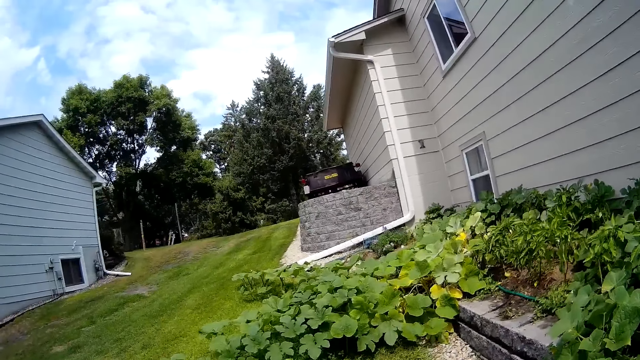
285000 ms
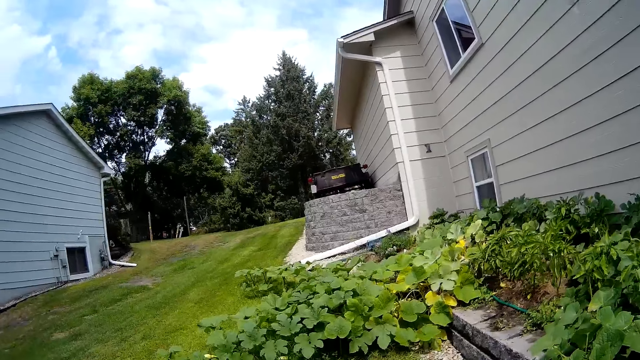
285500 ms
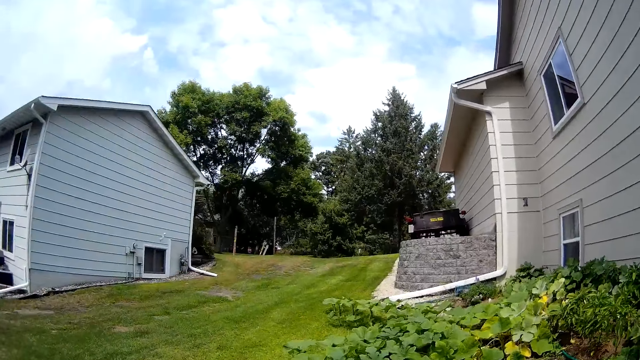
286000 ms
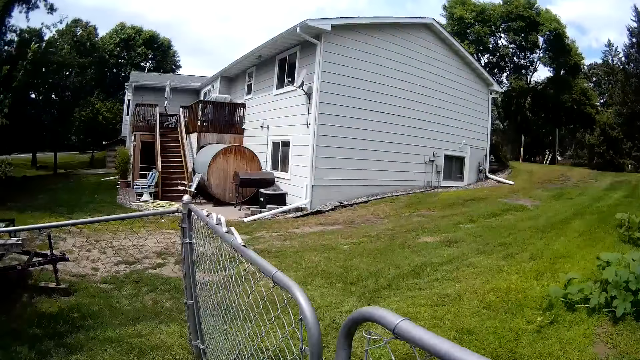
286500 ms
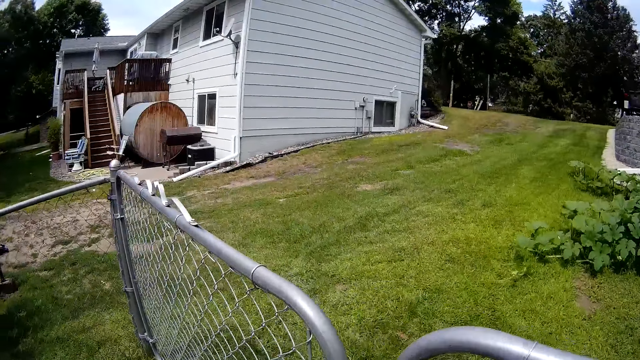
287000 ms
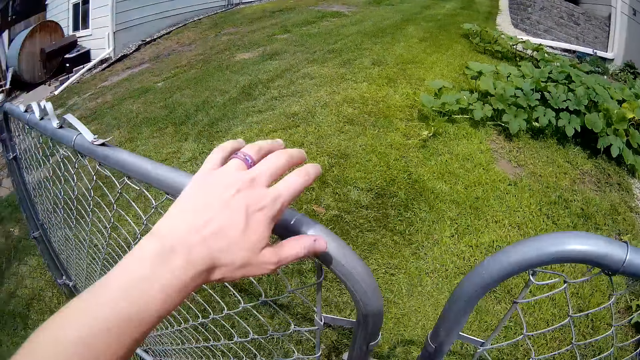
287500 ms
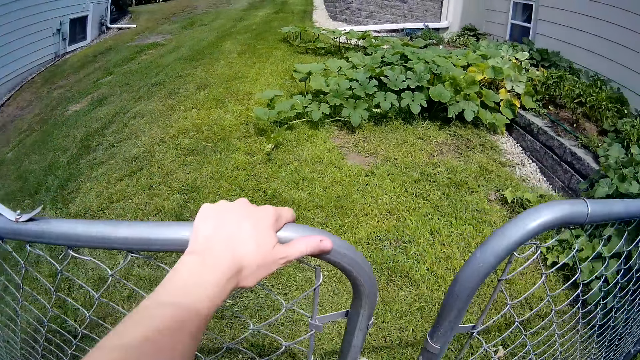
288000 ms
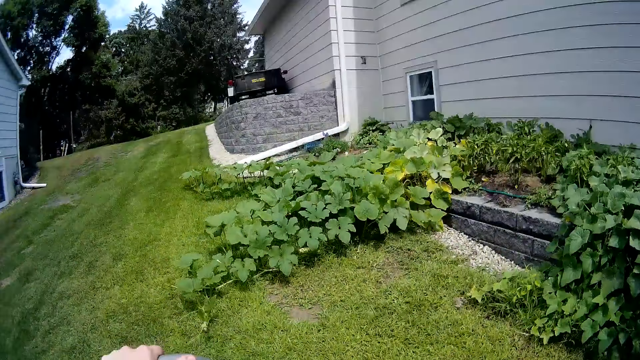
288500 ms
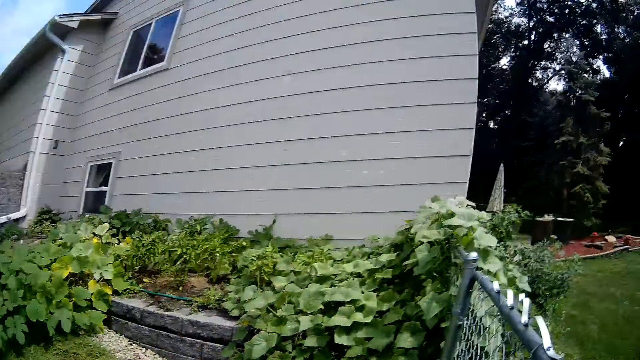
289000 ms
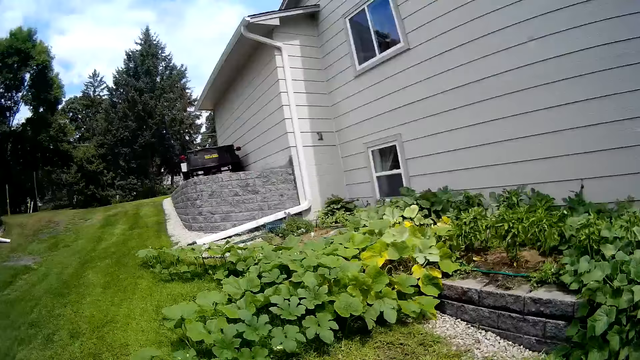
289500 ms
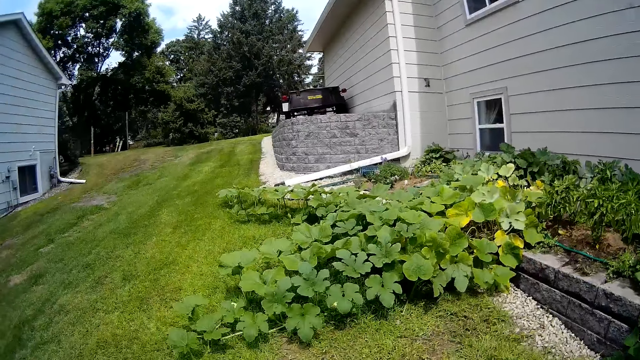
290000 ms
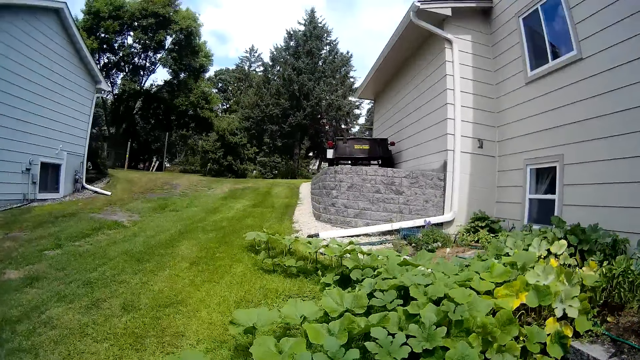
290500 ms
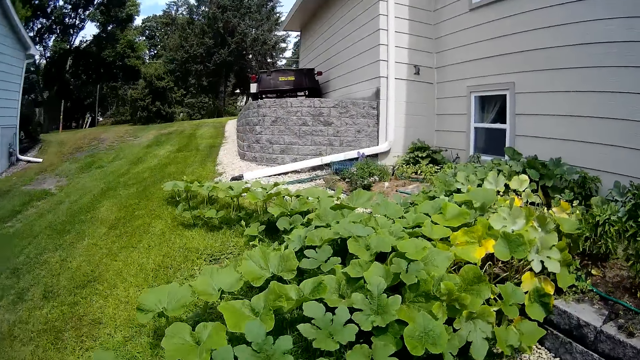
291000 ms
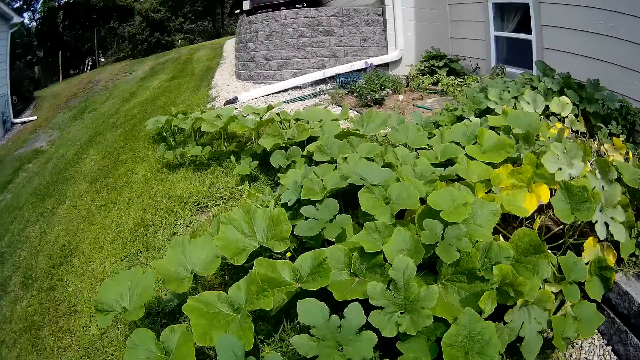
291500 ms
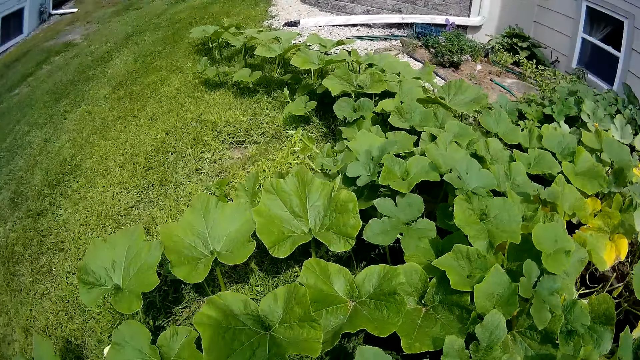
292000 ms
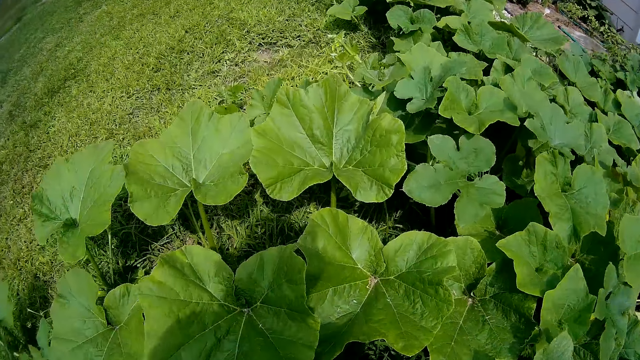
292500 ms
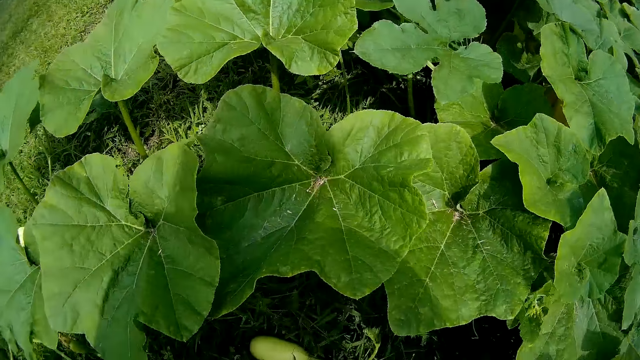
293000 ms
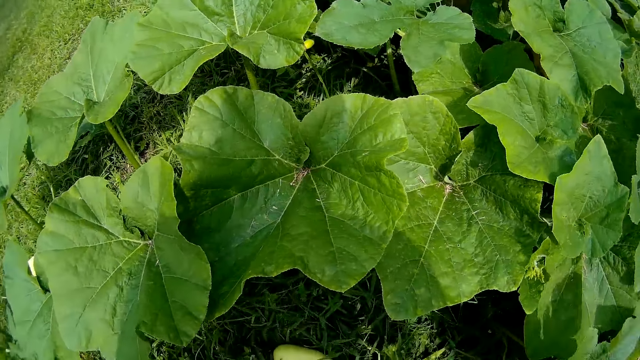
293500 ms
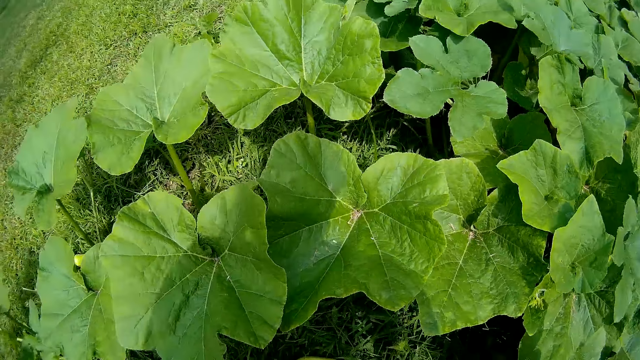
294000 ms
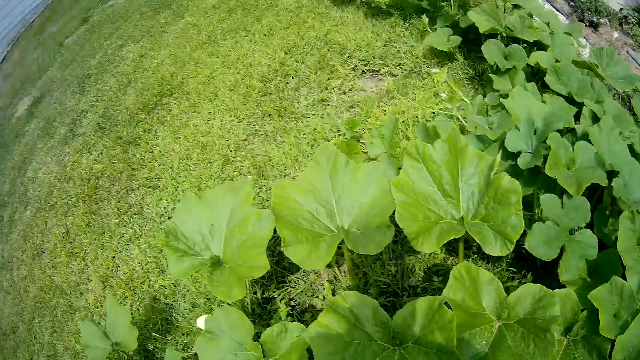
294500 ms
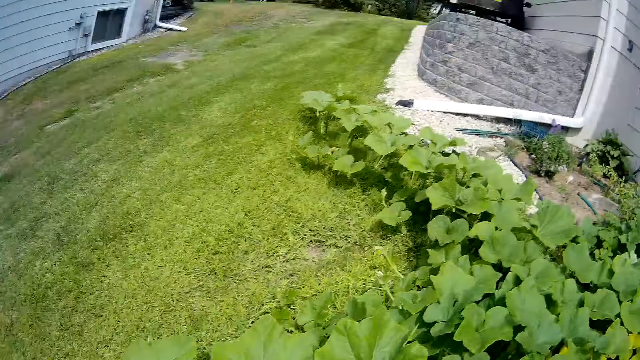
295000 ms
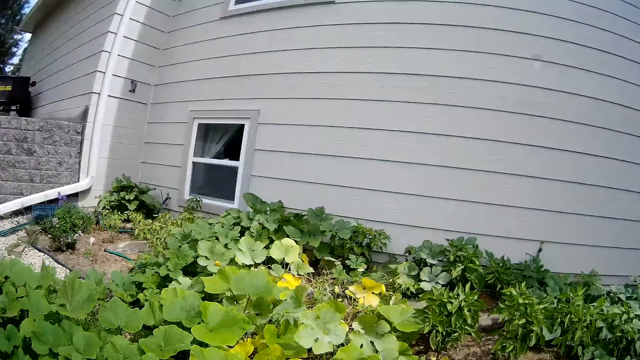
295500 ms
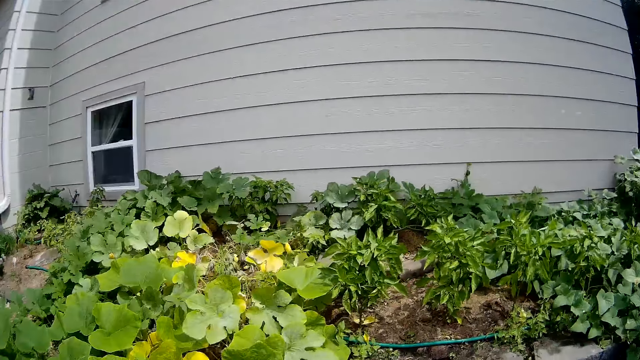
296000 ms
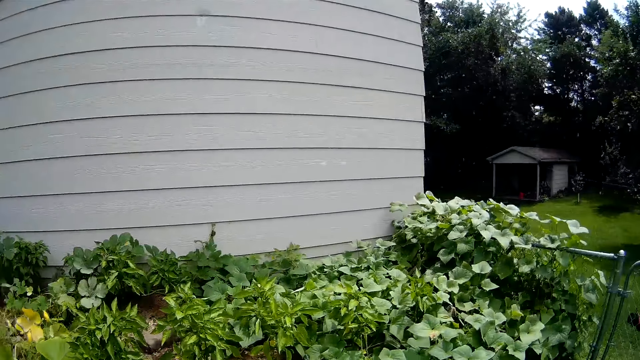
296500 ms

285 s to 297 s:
The camera wearer opens the gate with his left hand. He touches a flower on the lawn with his right hand.

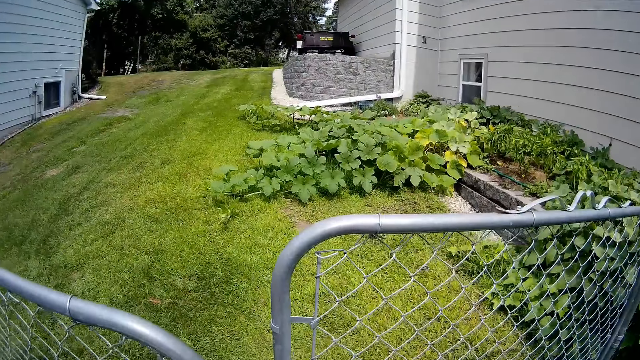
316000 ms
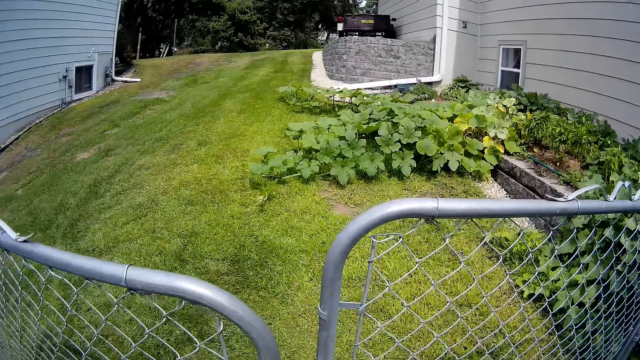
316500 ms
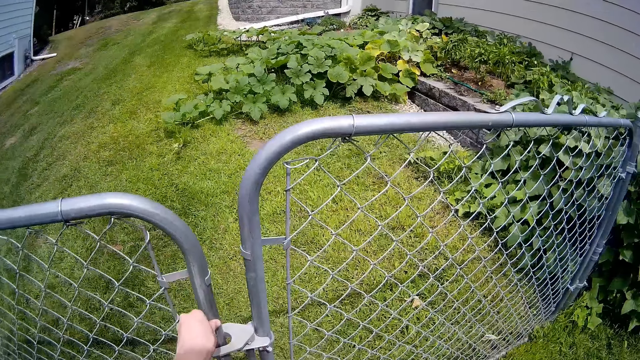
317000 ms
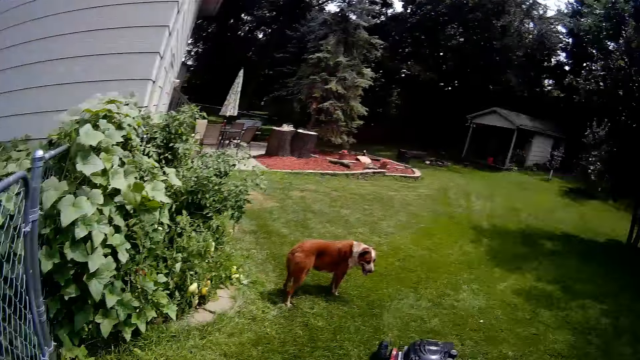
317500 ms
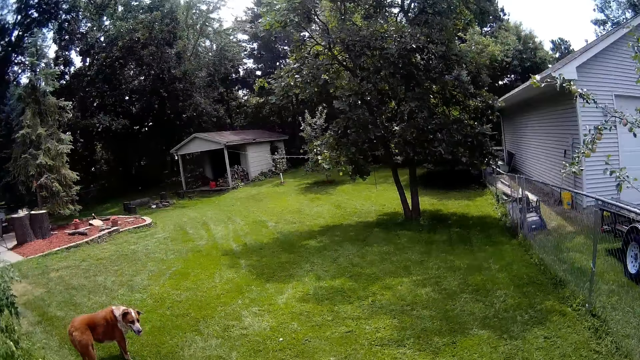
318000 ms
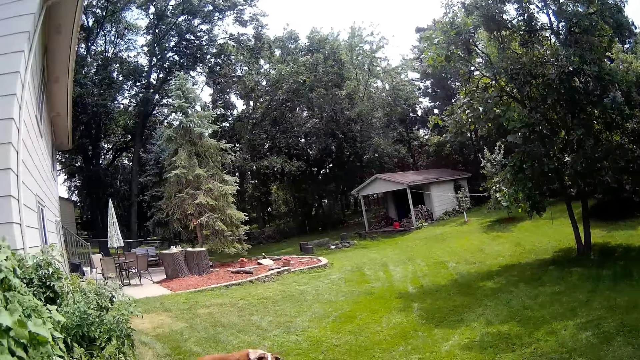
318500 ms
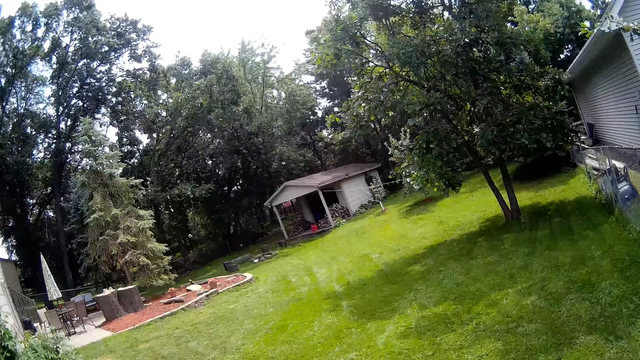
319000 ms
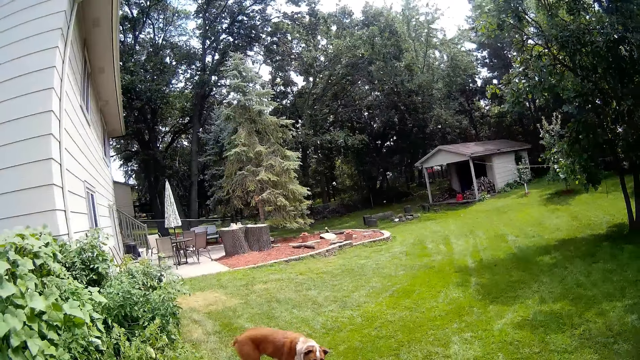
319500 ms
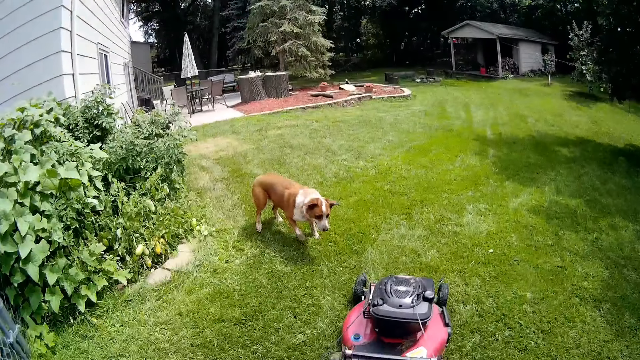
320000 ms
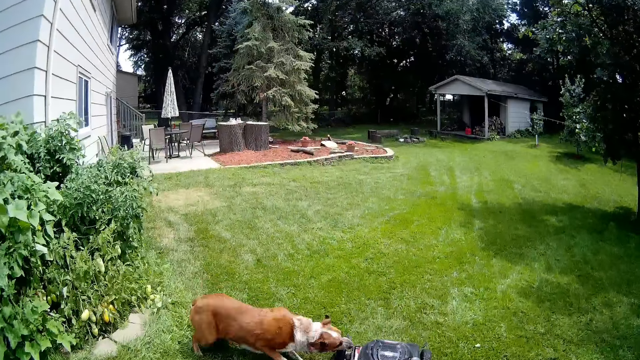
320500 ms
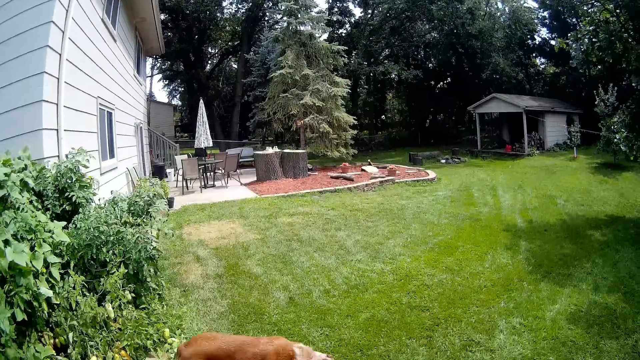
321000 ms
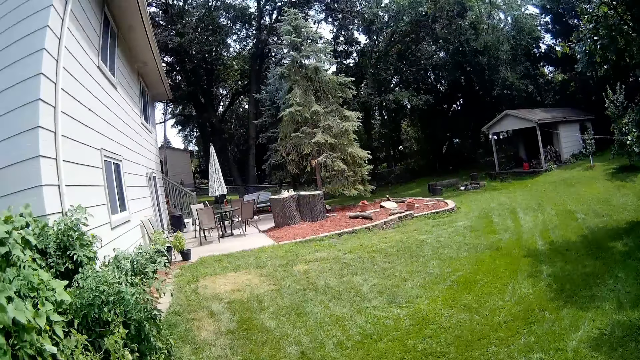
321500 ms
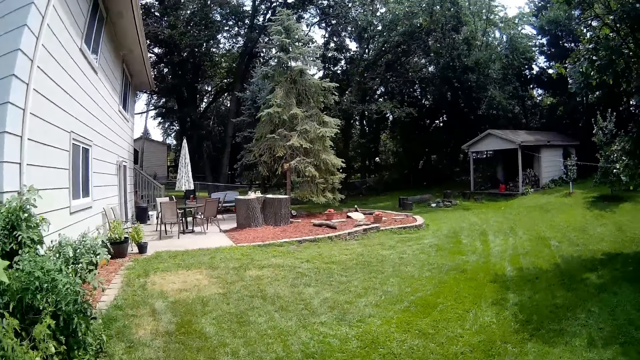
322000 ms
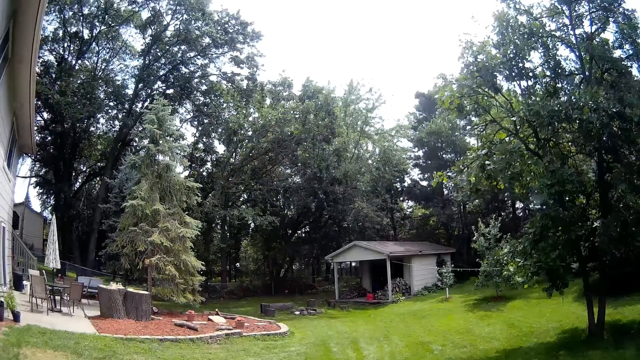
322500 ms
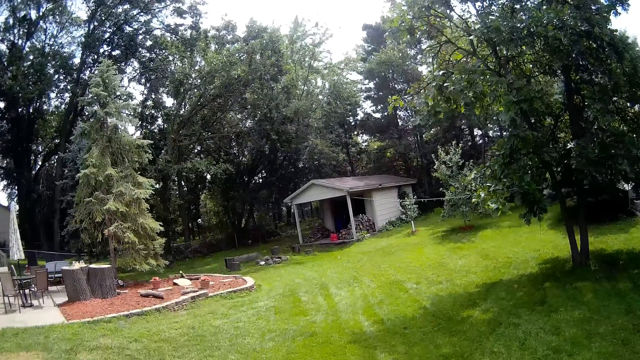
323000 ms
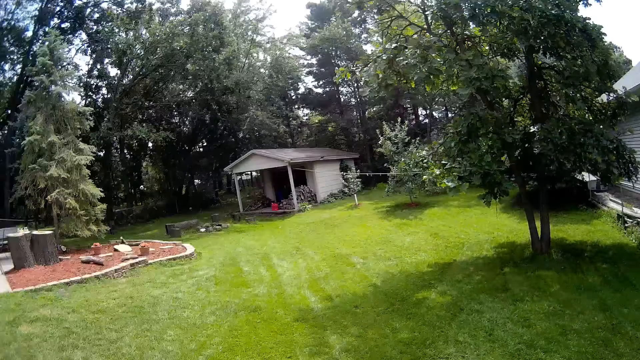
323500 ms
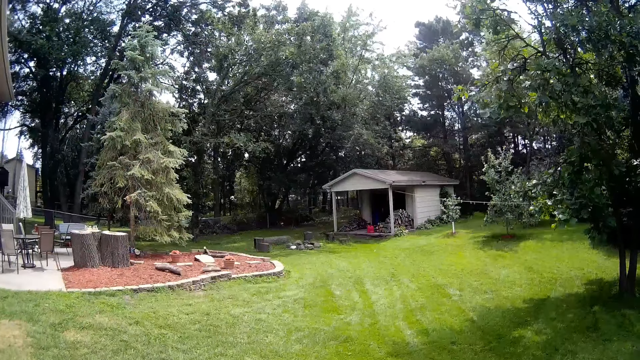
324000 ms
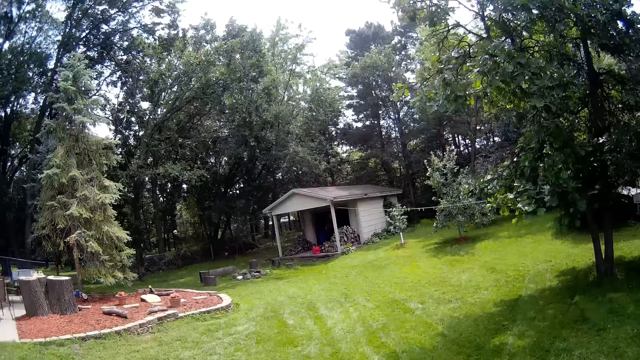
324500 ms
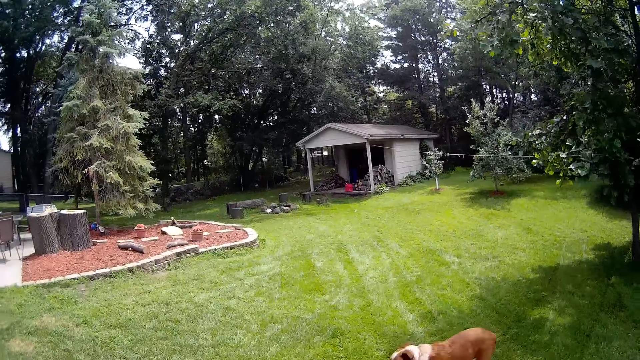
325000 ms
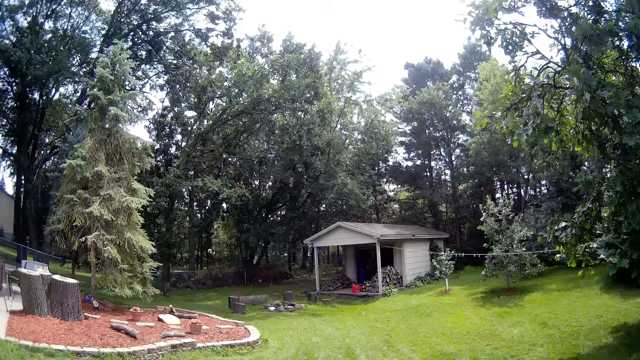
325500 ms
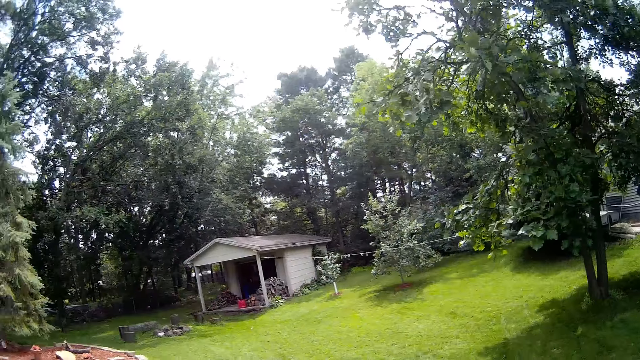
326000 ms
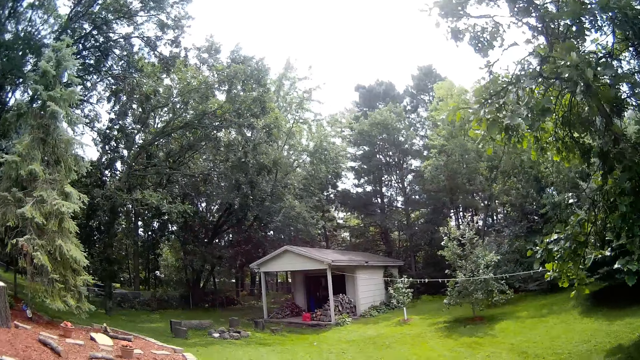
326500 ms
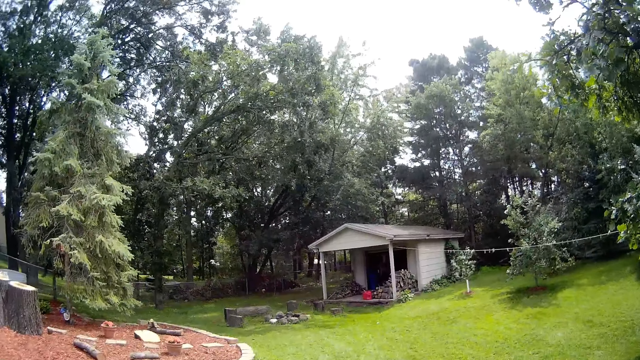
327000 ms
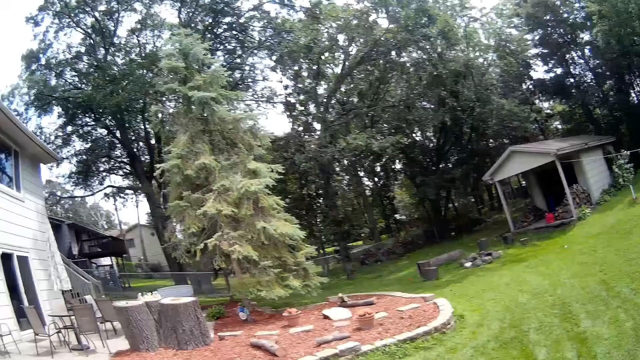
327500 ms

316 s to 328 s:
The camera wearer closes the gate with his left hand. He mows the lawn with a lawn mower with both hands.
